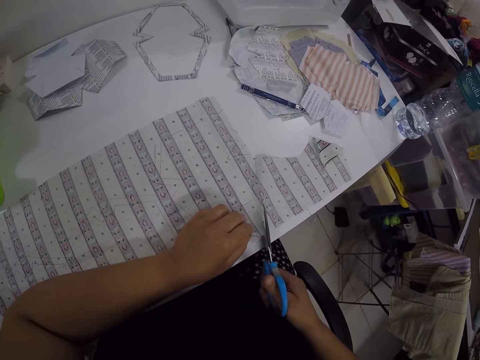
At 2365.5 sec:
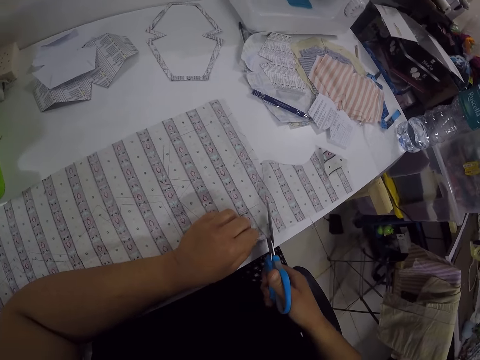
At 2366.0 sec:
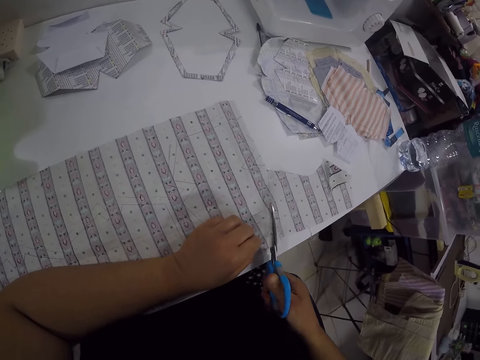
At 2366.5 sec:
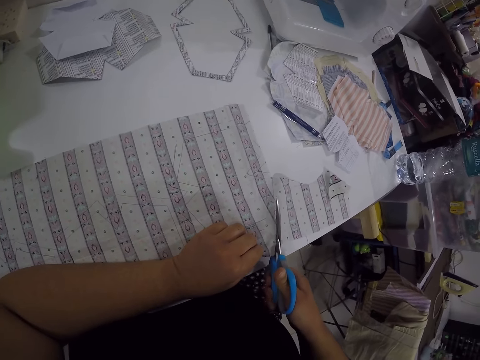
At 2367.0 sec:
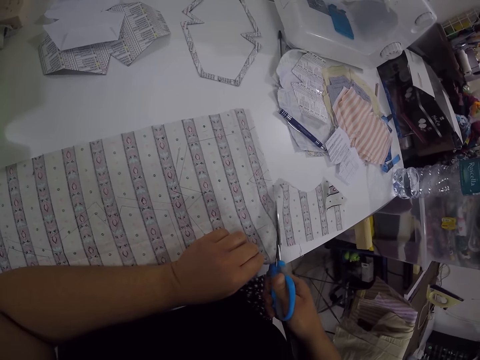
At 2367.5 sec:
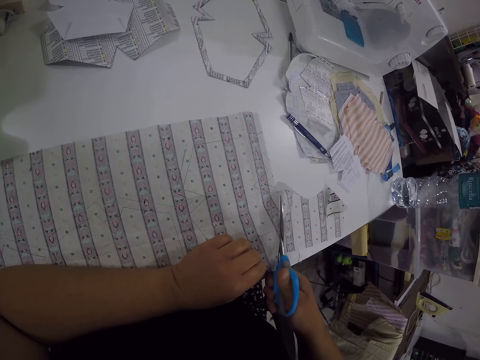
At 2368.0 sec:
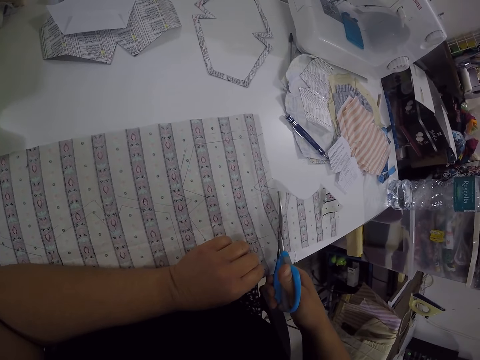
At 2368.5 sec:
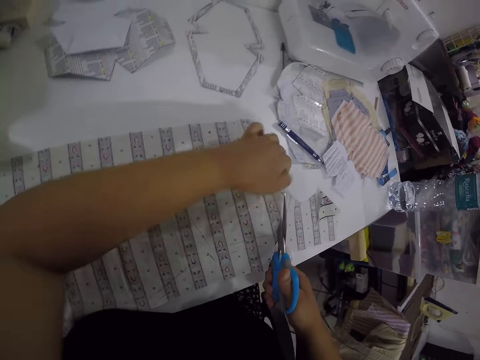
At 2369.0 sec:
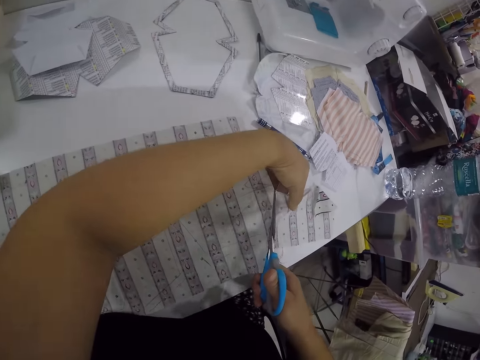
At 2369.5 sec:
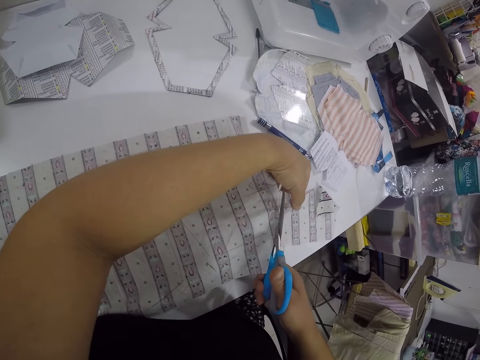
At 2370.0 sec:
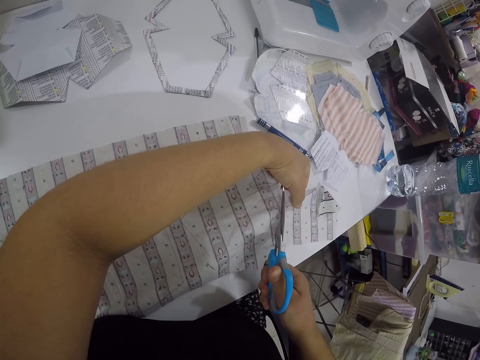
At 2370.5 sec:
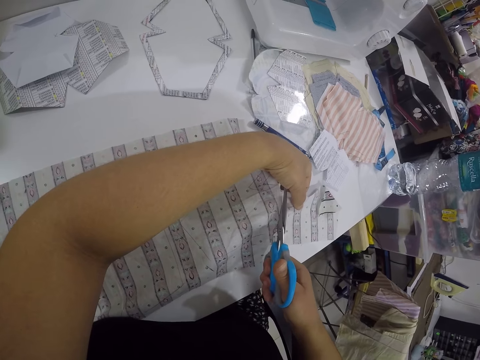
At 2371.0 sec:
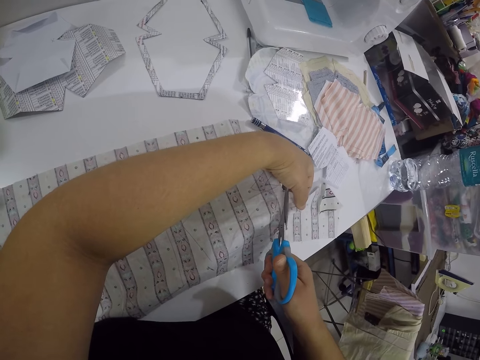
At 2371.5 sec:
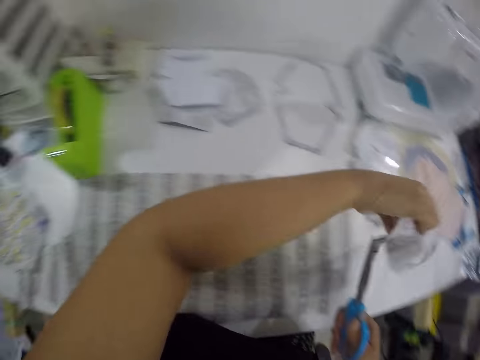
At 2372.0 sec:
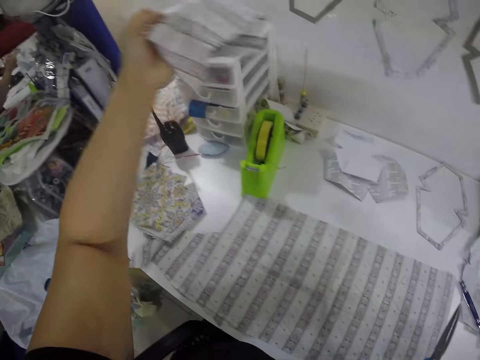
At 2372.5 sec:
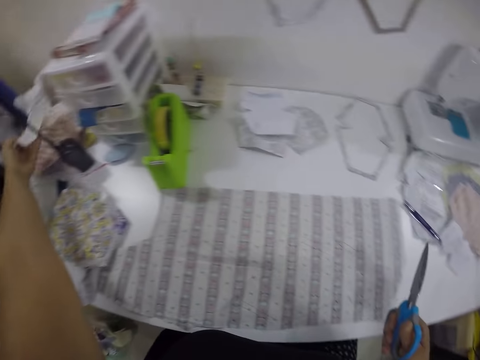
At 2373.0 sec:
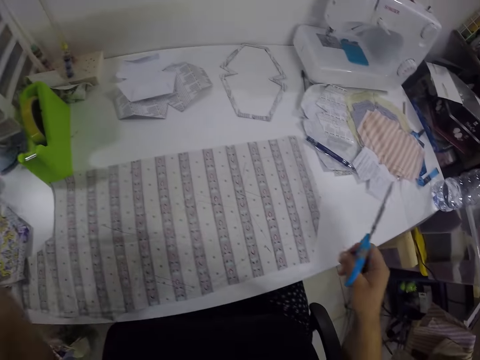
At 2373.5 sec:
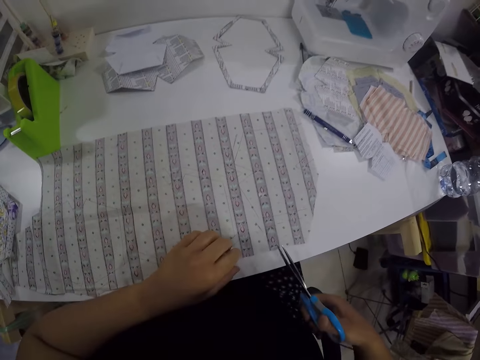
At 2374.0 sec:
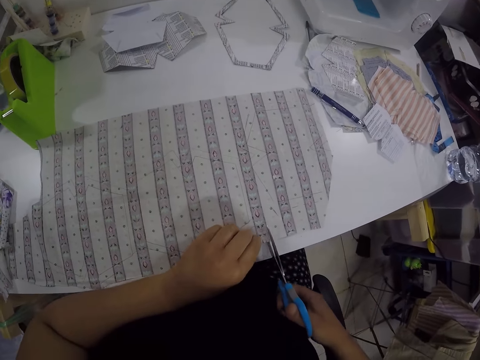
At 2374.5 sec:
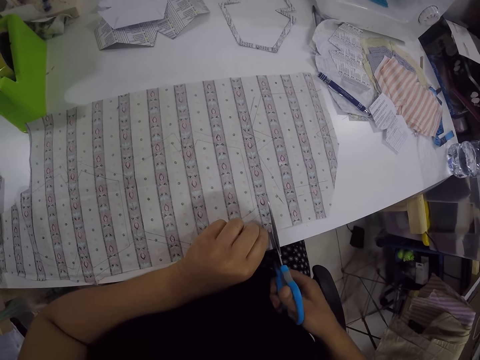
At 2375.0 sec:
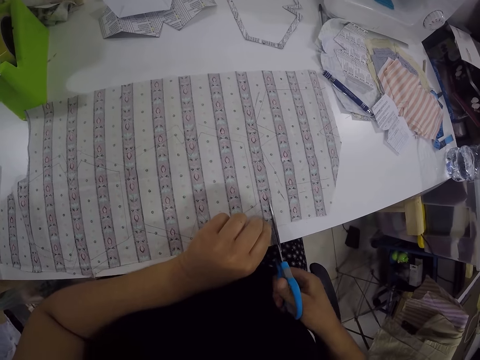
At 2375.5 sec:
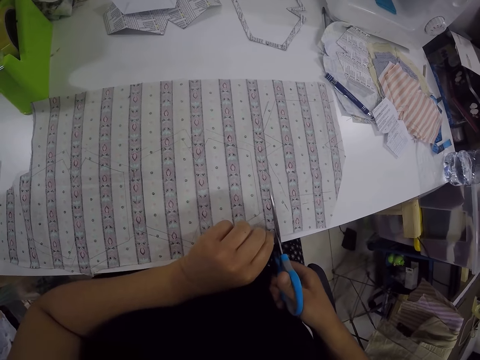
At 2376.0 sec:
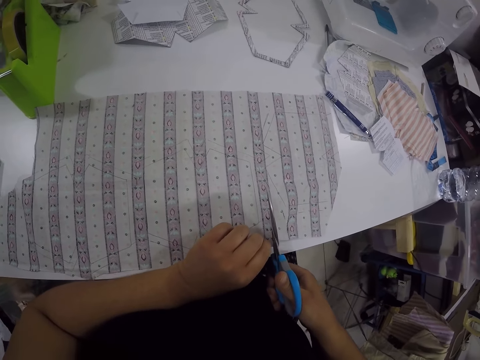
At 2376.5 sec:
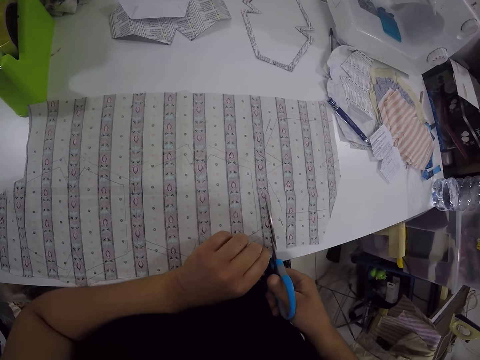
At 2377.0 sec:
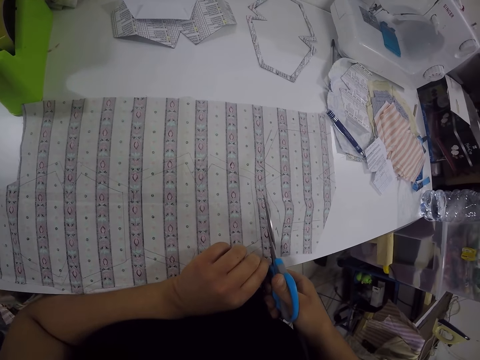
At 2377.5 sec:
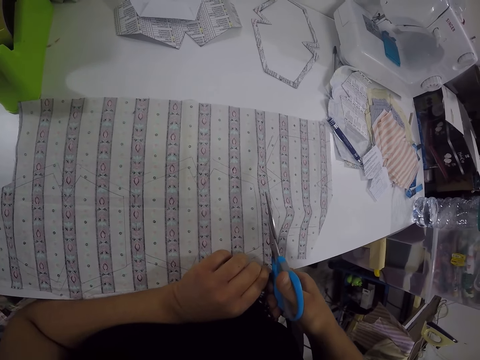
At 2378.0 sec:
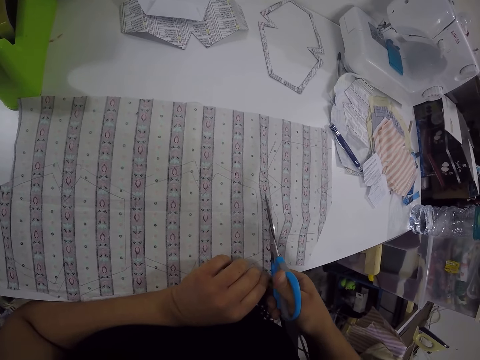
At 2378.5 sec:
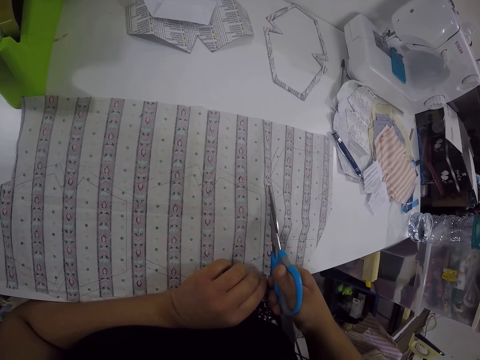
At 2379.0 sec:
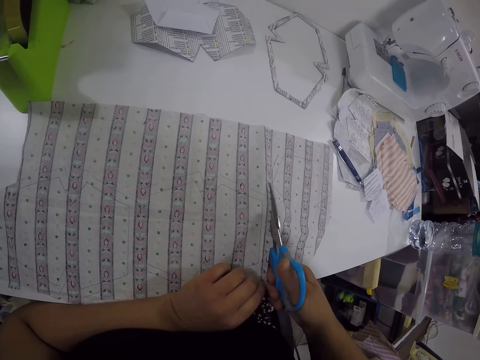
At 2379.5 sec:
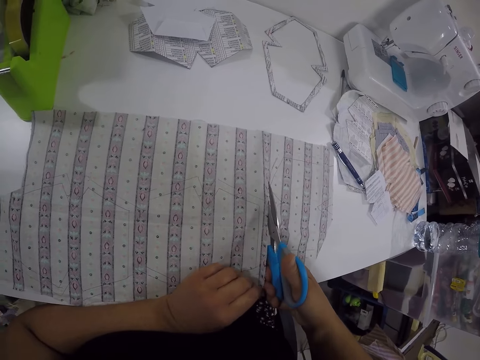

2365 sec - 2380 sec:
The camera wearer picks the cut out fabric from the table with her left hand. She drops the cut out fabric on the table with her left hand. She cuts the fabric with the pair of scissors in her right hand.

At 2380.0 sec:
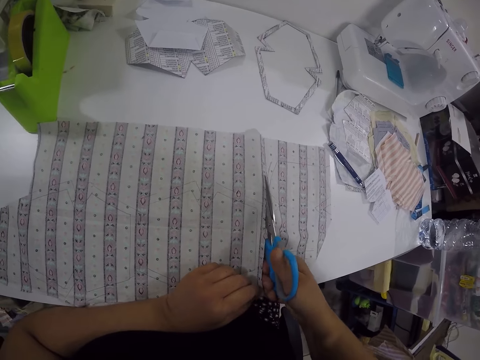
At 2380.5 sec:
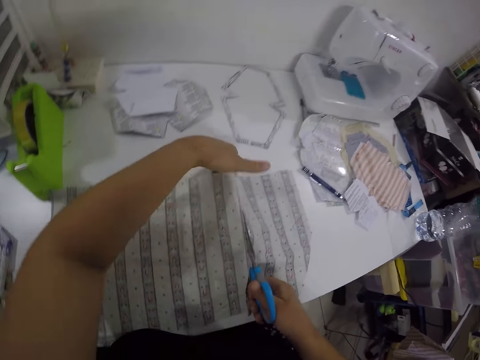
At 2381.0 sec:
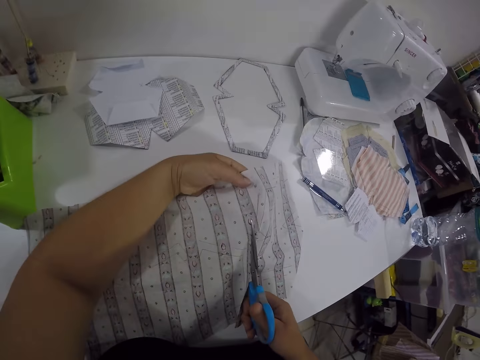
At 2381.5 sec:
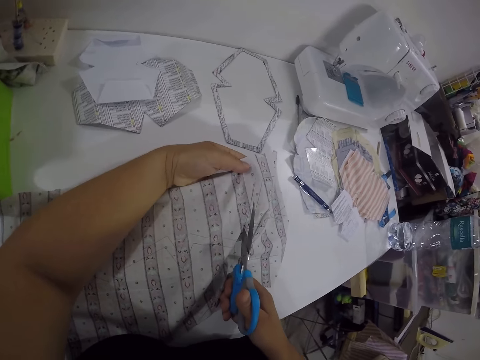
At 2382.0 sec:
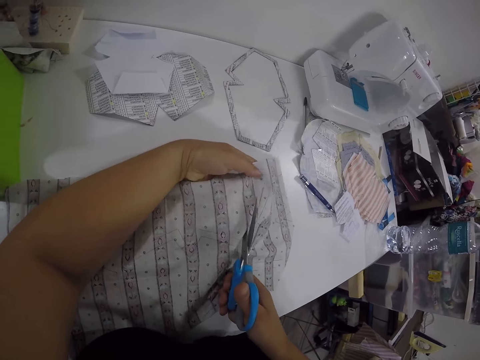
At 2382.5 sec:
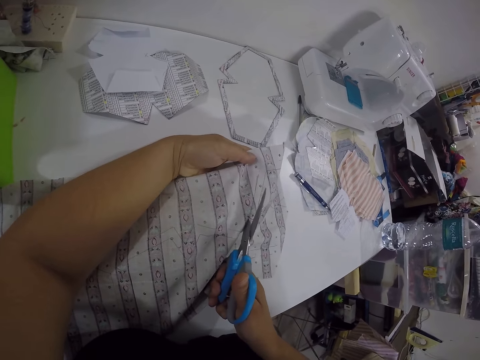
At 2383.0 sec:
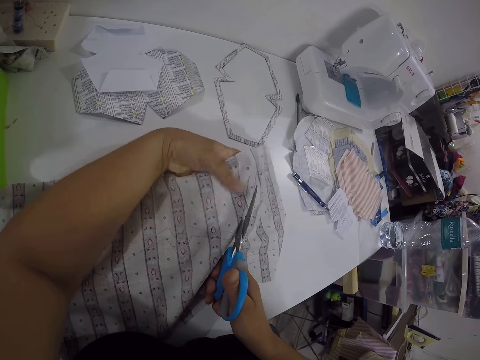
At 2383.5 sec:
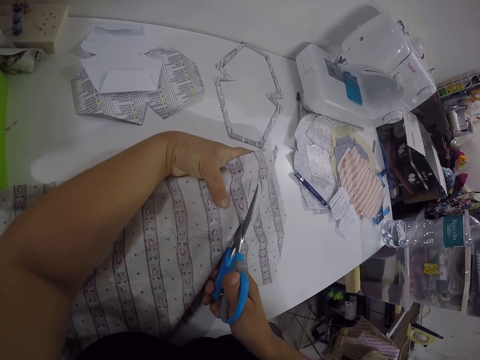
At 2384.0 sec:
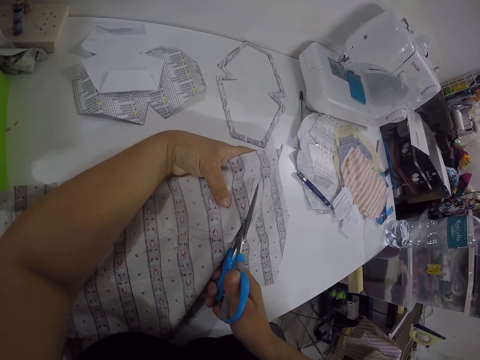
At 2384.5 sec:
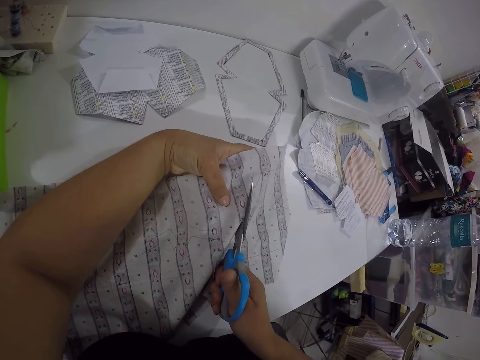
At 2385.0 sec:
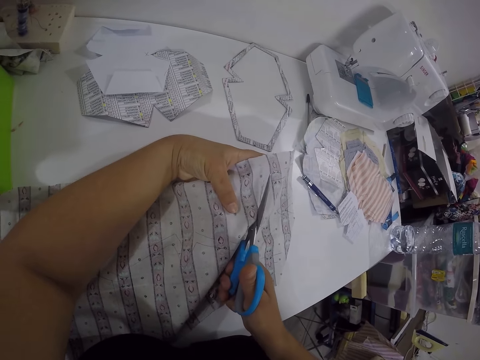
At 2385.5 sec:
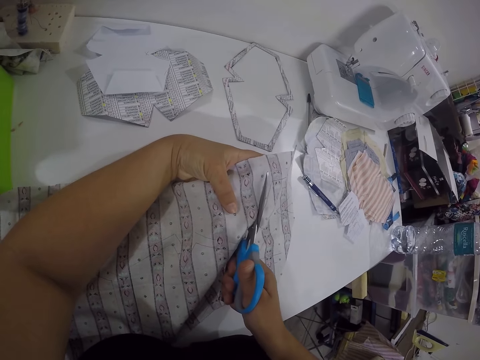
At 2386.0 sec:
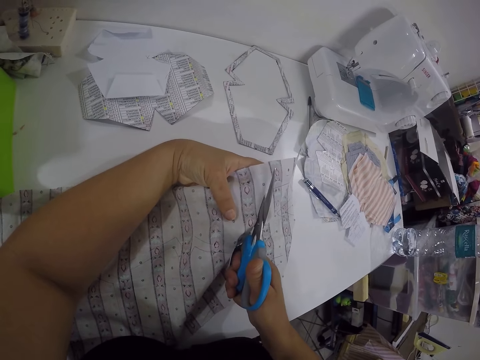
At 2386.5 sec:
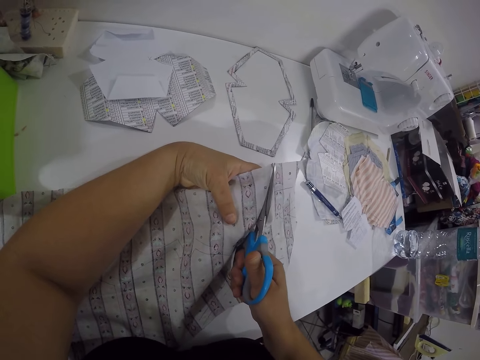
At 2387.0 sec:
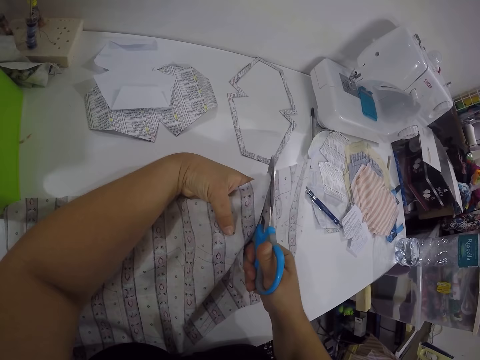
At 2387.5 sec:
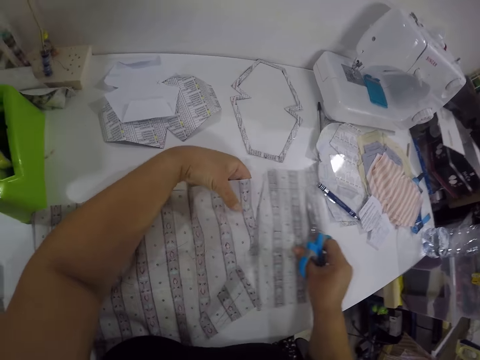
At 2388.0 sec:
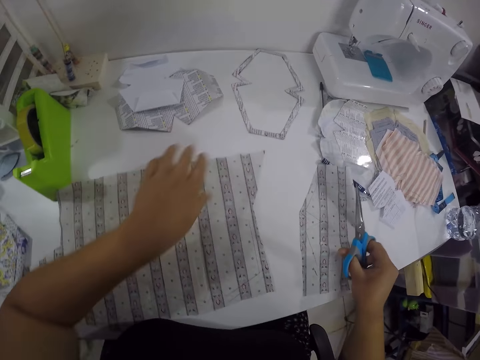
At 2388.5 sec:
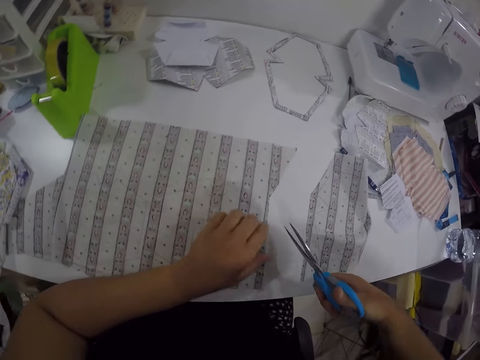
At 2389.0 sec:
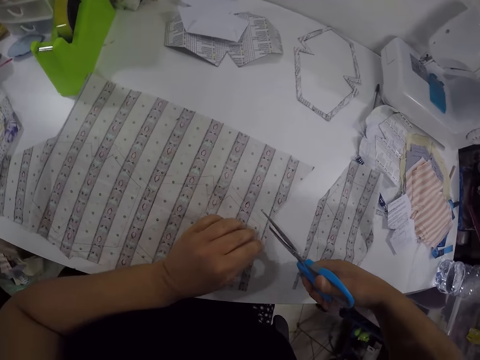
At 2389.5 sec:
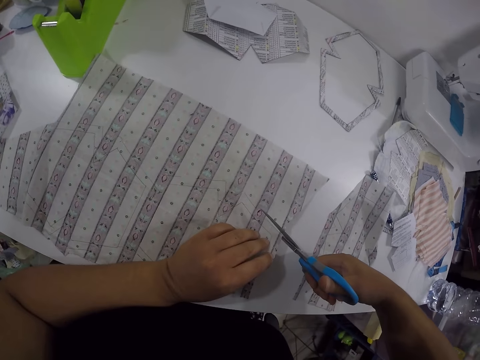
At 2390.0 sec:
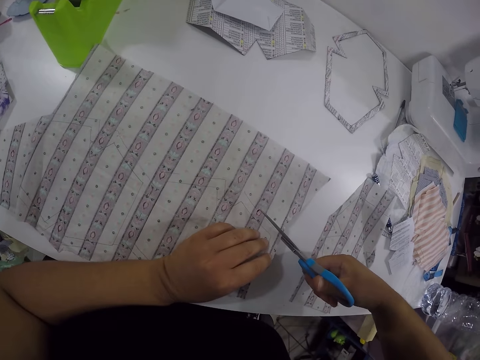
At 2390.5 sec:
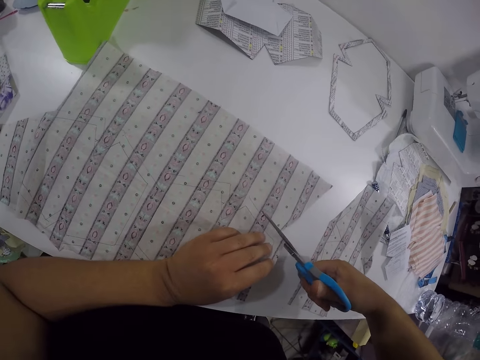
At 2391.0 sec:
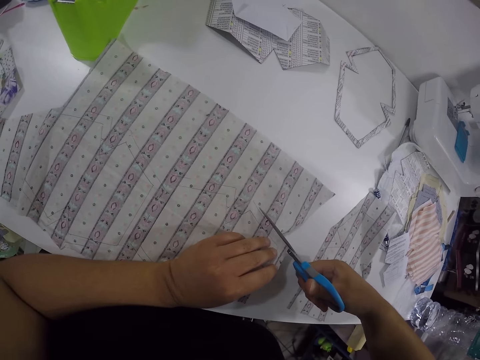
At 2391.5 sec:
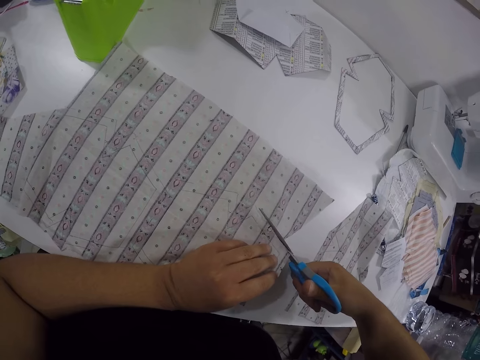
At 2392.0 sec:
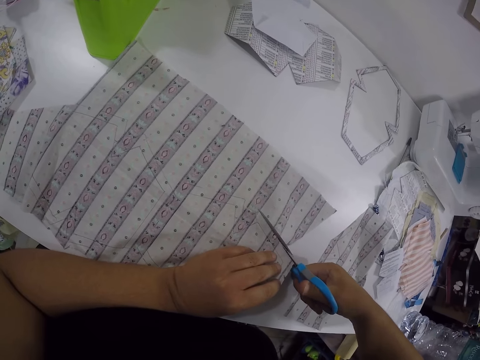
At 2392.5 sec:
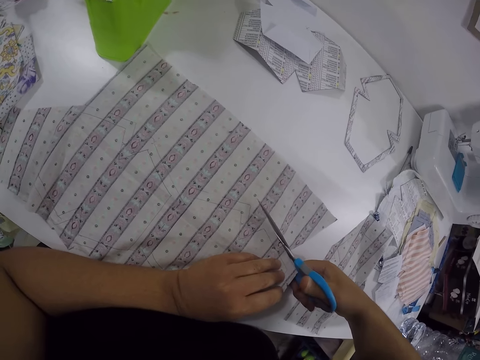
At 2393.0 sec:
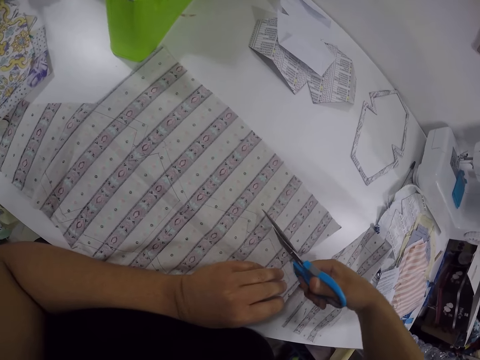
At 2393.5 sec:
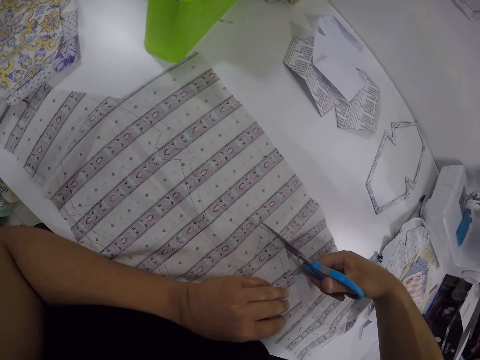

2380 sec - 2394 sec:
The camera wearer moves the cut out fabric on the table with her right hand. She adjusts the fabric on the table with her left hand. She cuts the fabric with the pair of scissors in her right hand.
